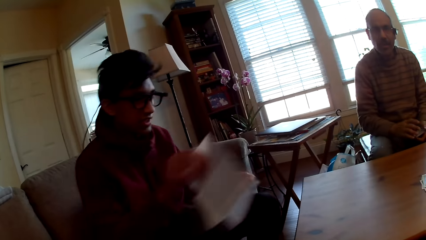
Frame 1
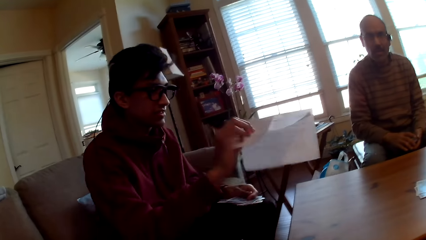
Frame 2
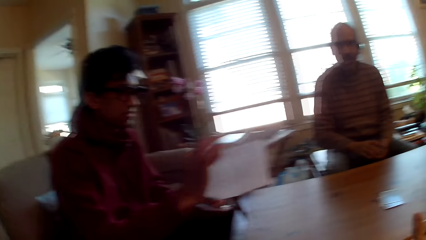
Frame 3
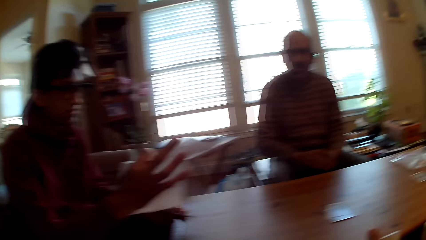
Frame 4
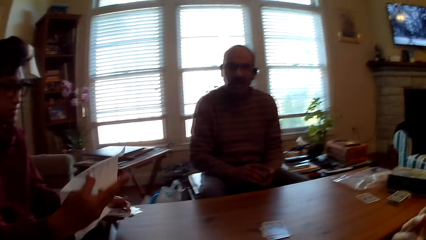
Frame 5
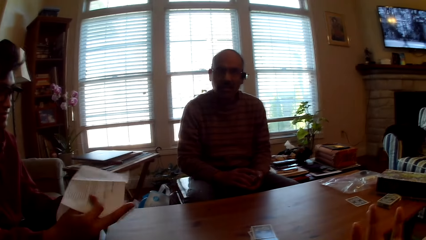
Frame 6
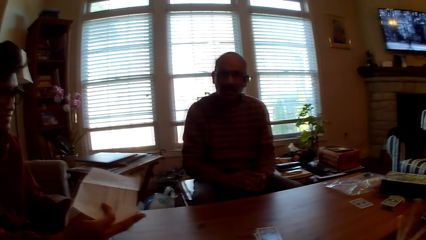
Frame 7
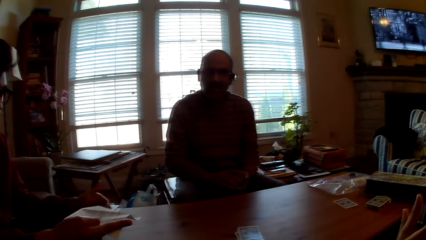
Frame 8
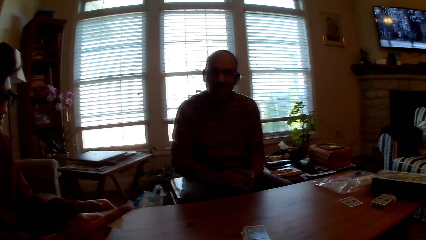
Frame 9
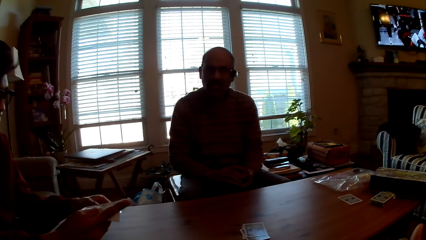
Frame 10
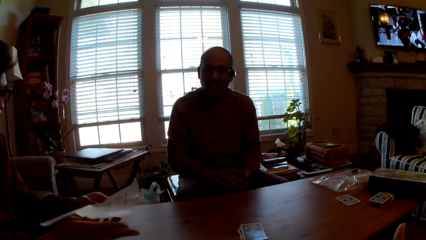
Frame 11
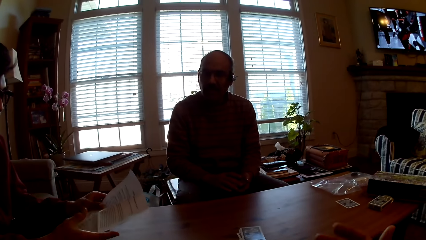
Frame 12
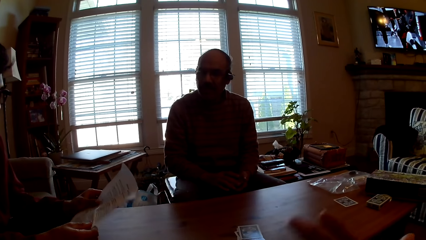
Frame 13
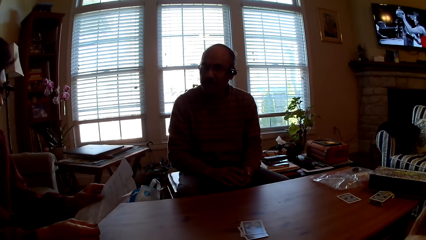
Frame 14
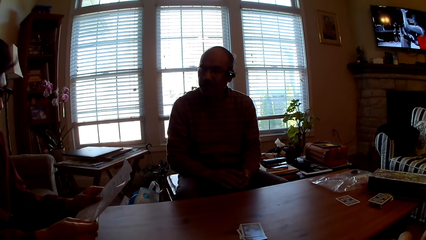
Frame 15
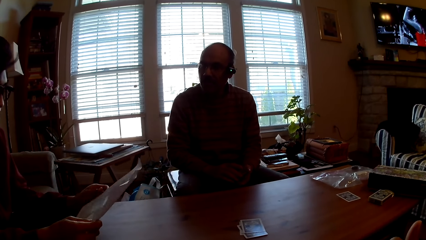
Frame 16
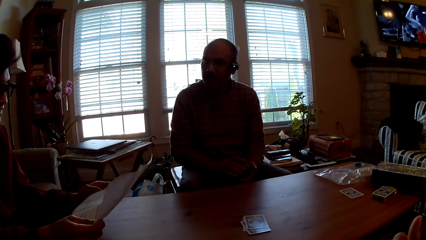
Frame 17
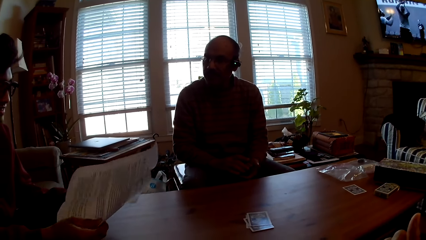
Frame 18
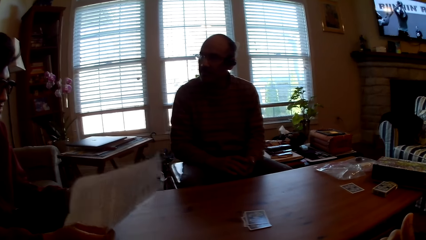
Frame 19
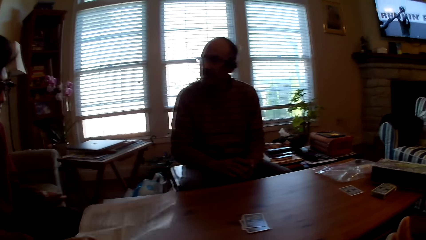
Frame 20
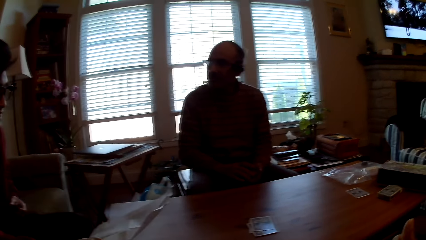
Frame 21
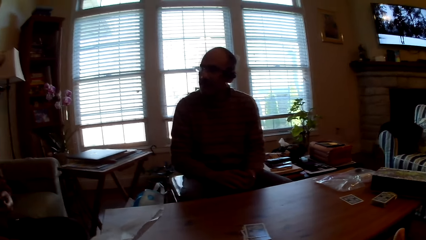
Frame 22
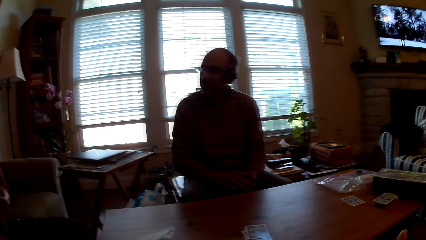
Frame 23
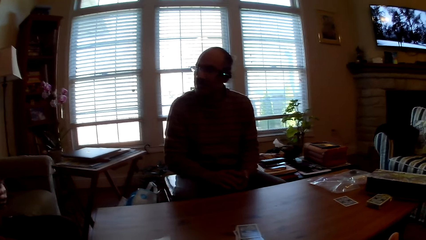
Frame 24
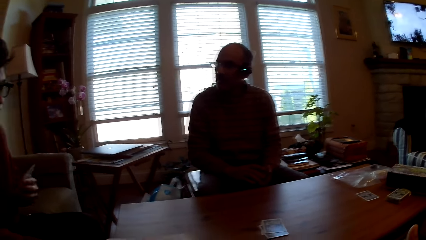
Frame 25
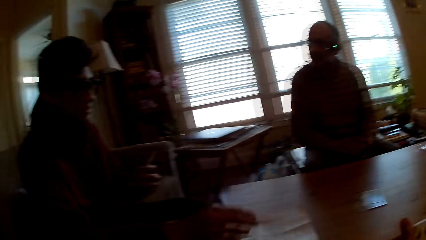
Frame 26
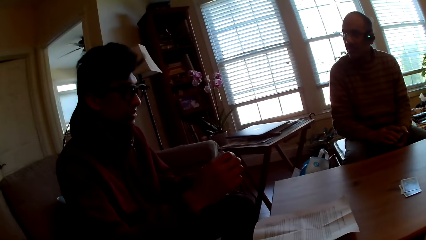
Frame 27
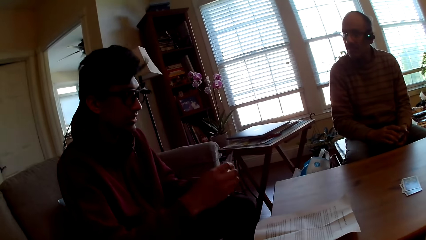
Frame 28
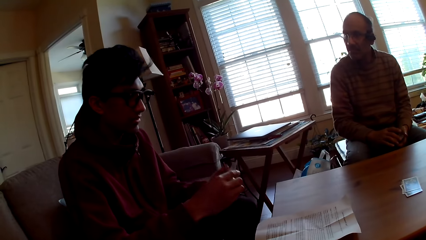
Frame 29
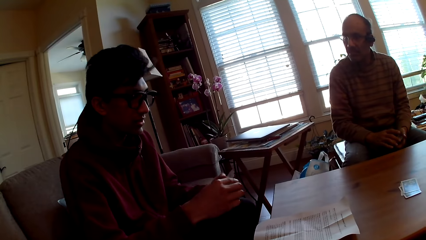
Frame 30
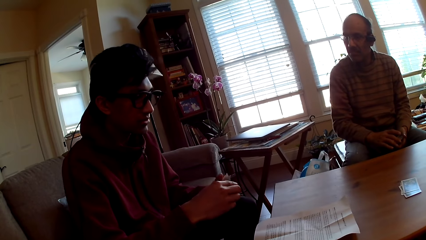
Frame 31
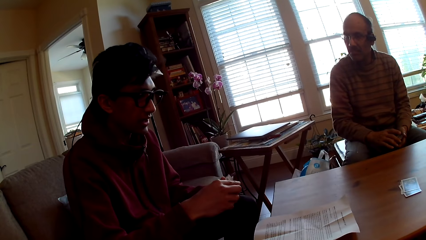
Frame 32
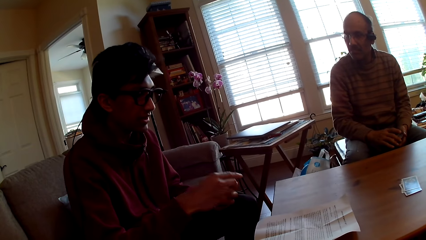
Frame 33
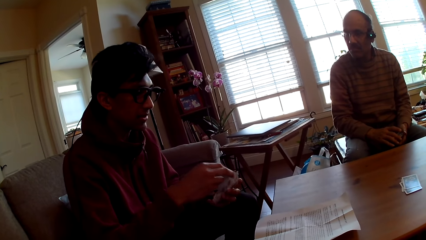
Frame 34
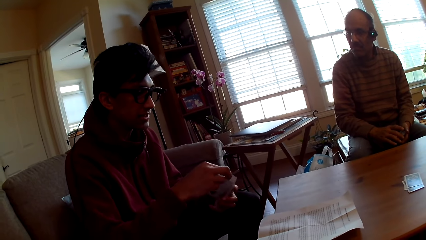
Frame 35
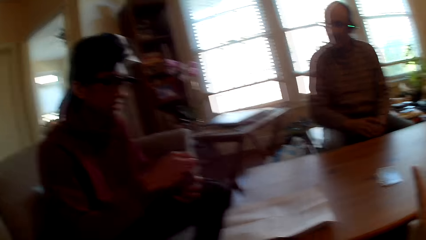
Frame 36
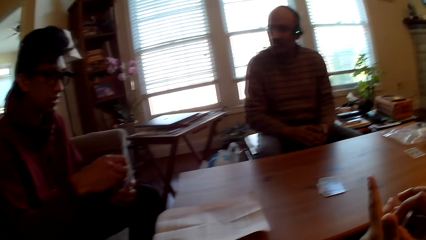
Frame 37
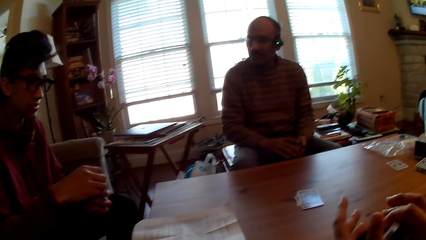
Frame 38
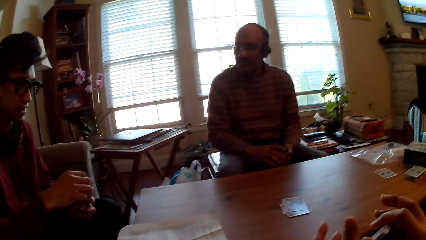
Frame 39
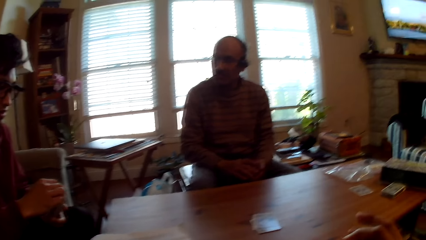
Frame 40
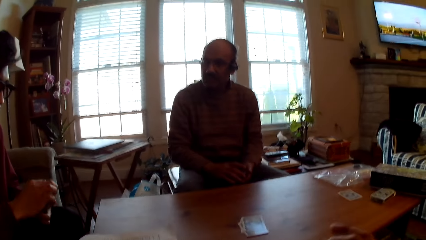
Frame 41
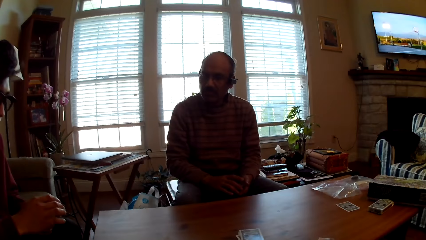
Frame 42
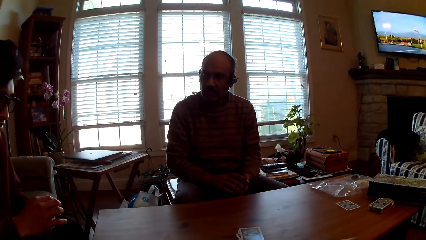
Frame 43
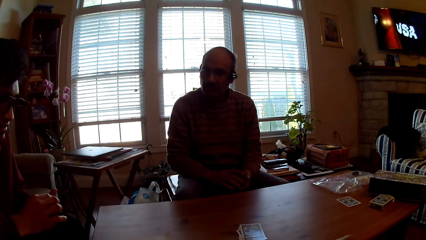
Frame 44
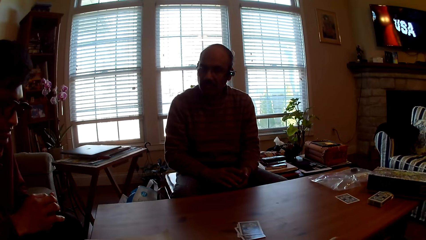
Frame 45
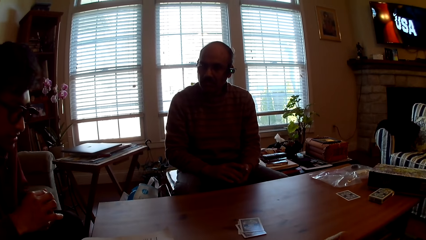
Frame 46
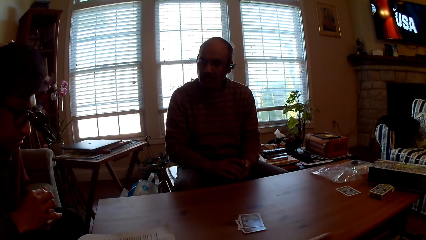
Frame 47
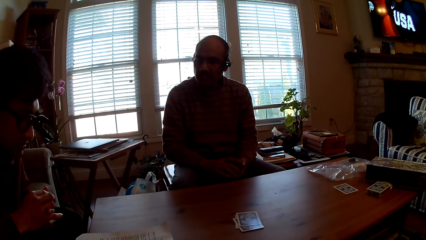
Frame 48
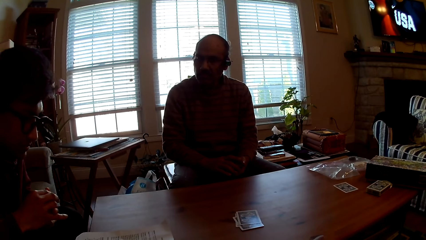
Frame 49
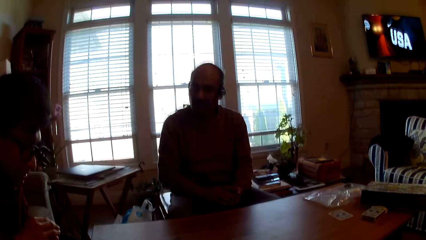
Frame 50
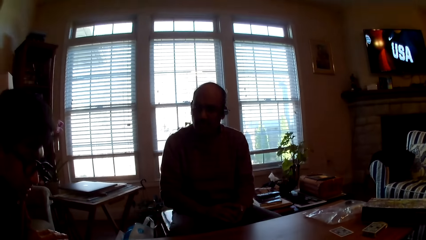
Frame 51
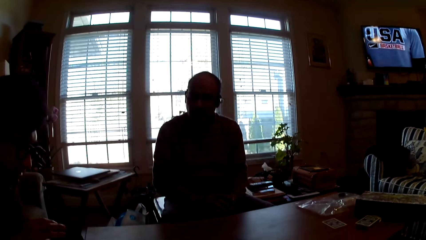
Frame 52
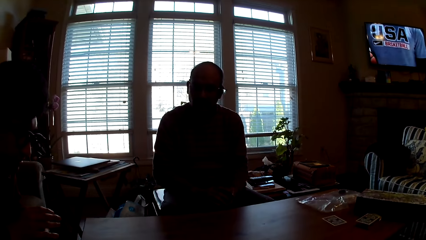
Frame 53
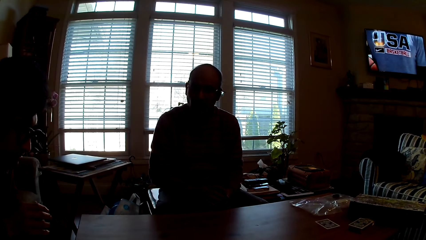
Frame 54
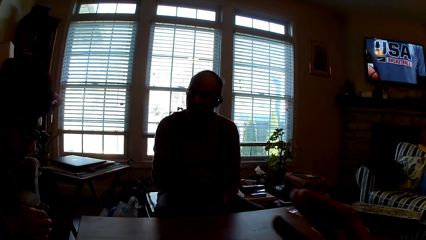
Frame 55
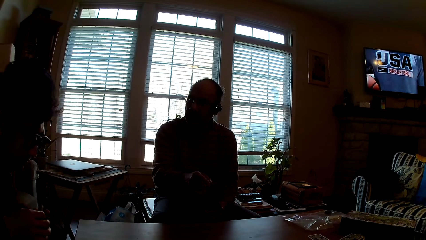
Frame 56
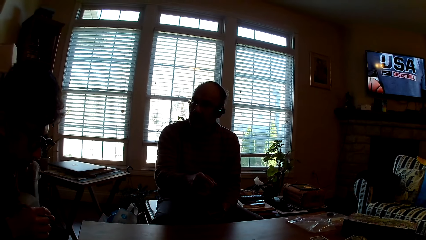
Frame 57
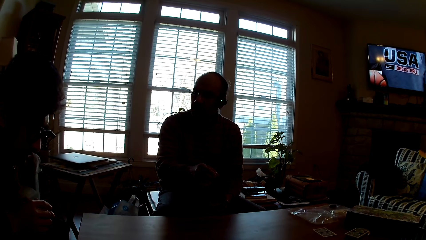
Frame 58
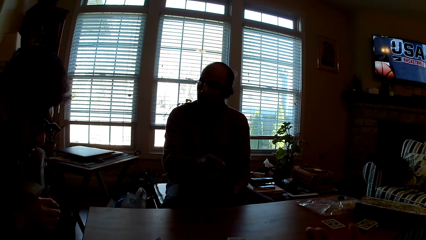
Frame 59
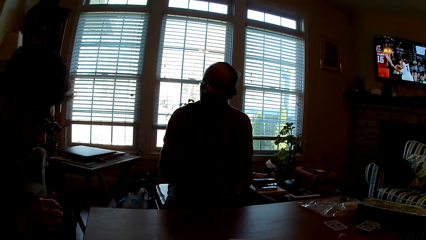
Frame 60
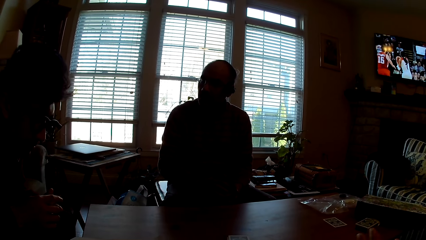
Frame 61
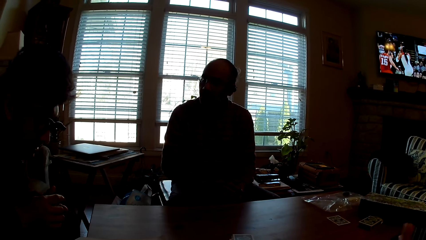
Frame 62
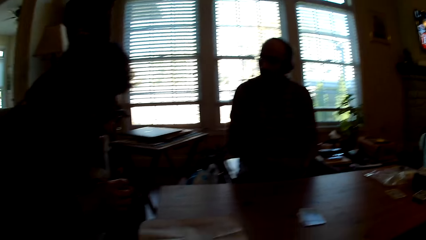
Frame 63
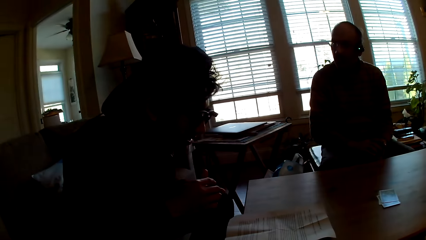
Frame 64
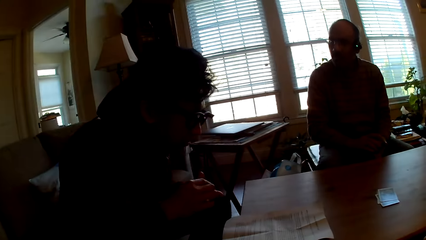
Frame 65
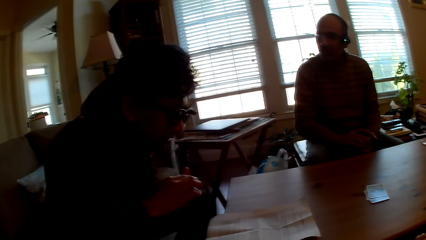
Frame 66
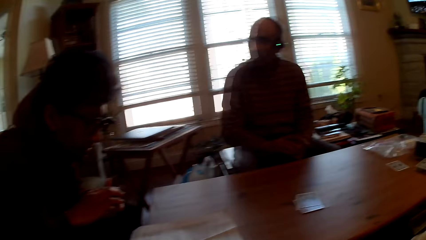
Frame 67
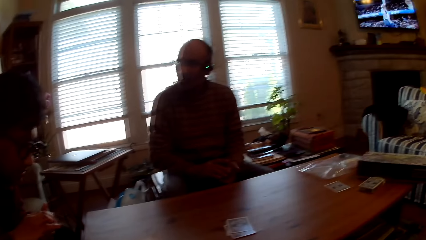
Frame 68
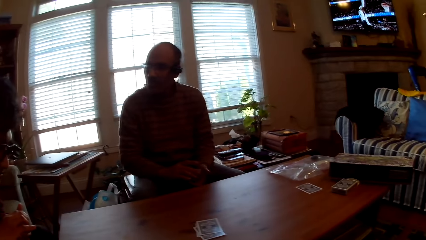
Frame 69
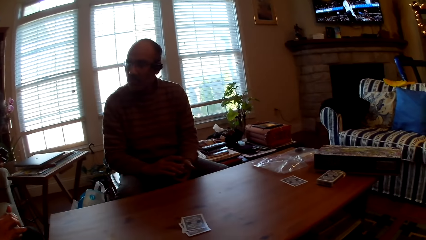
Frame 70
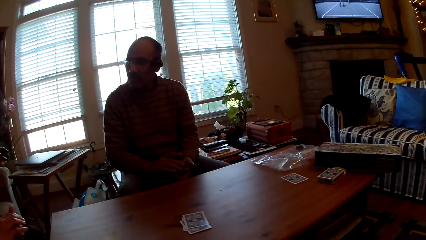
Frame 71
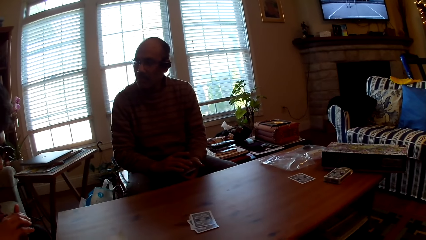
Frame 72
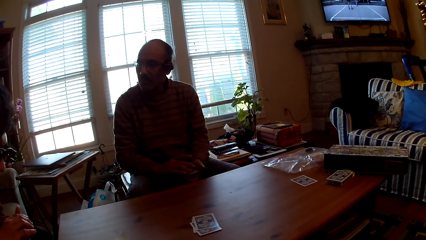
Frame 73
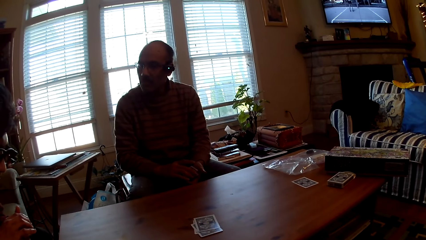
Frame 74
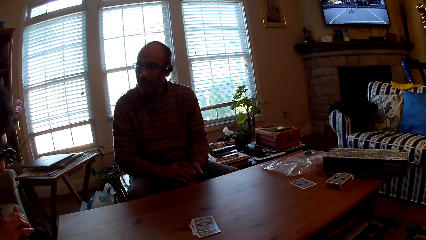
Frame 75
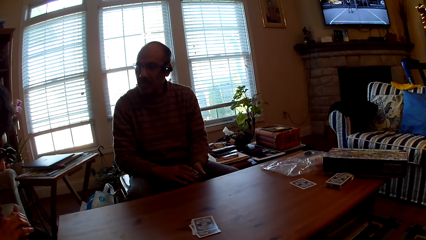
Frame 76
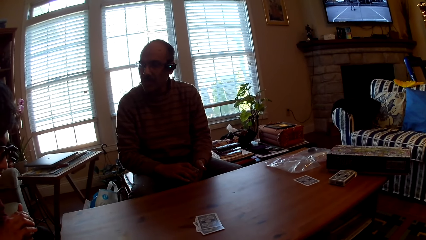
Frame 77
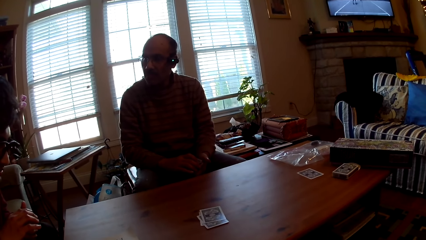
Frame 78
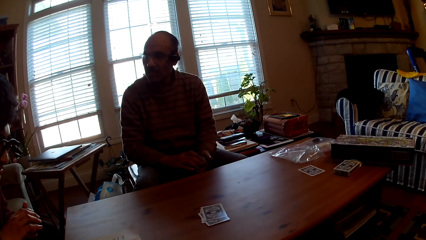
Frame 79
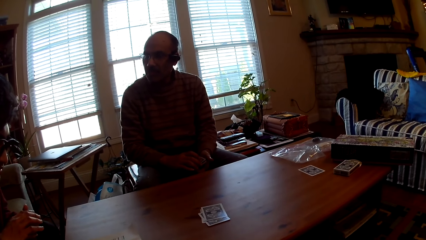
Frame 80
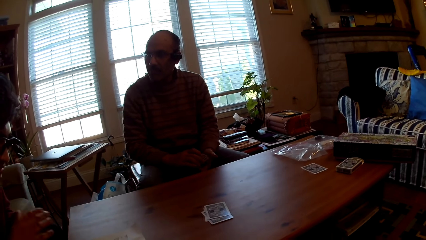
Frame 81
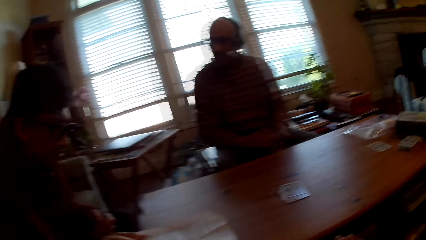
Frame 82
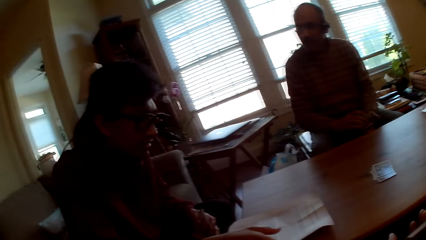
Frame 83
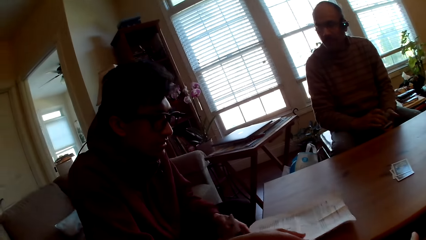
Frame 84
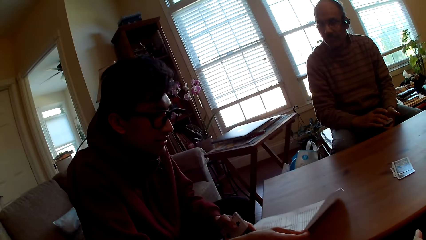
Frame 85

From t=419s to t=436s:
A man picks up a paper and looks at the paper. The man puts the paper on the table and selects cards. The camera wearer moves the hand. Another man points at the camera wearer. The other man touches cards in hand.
